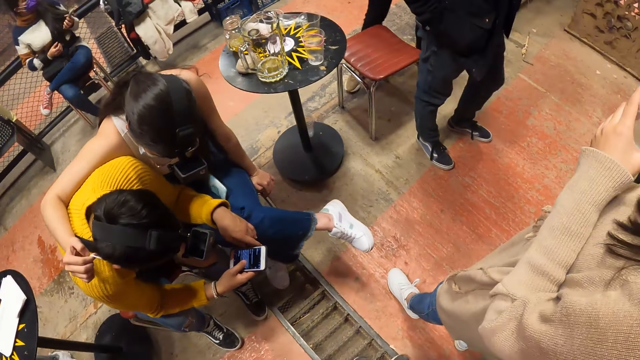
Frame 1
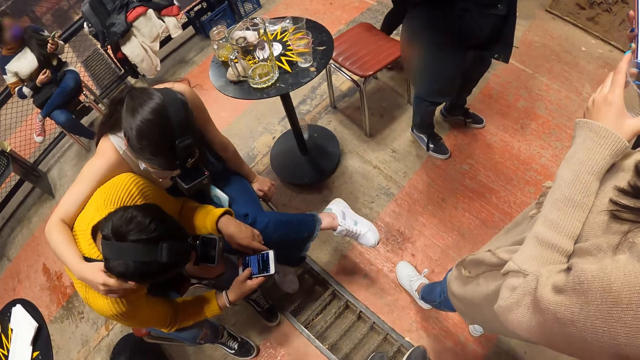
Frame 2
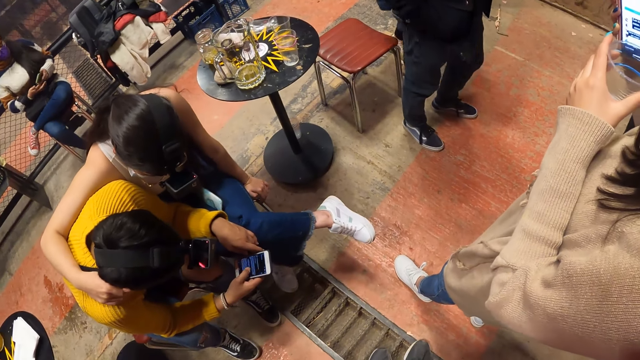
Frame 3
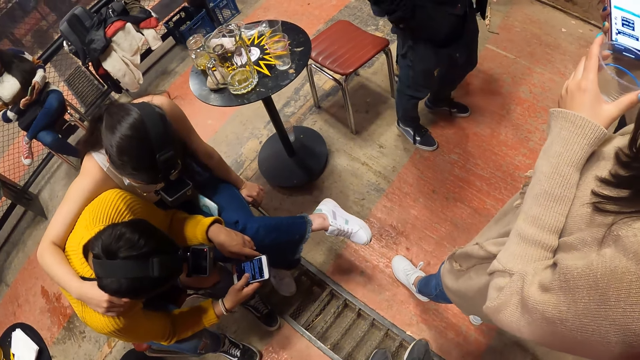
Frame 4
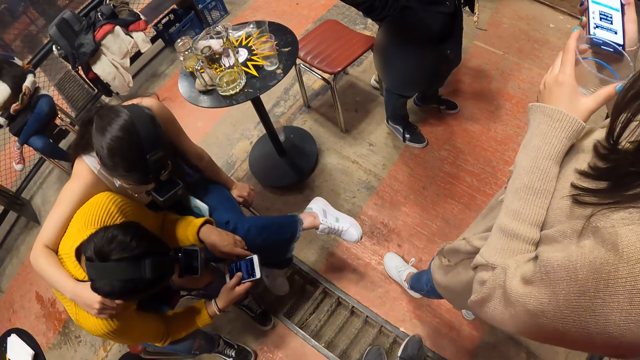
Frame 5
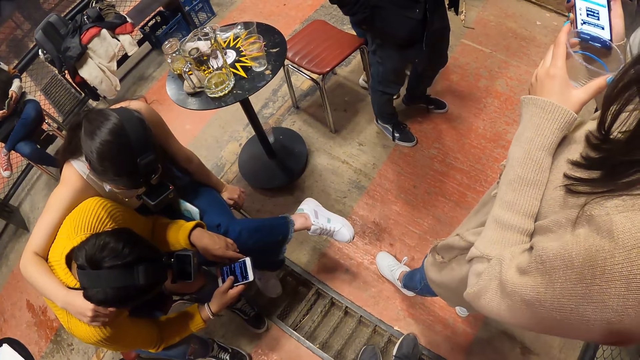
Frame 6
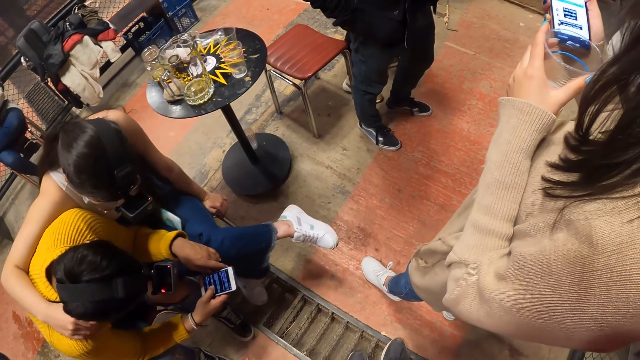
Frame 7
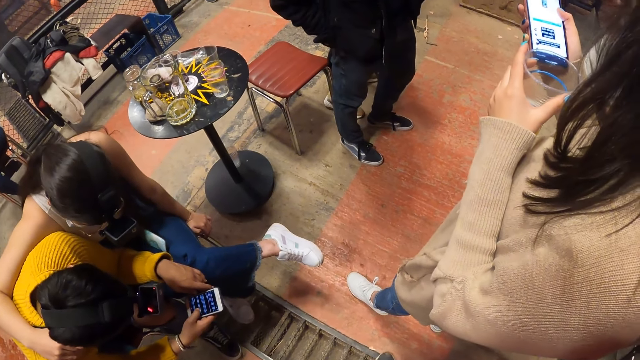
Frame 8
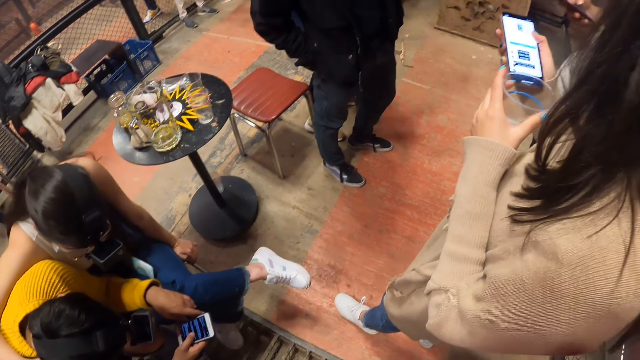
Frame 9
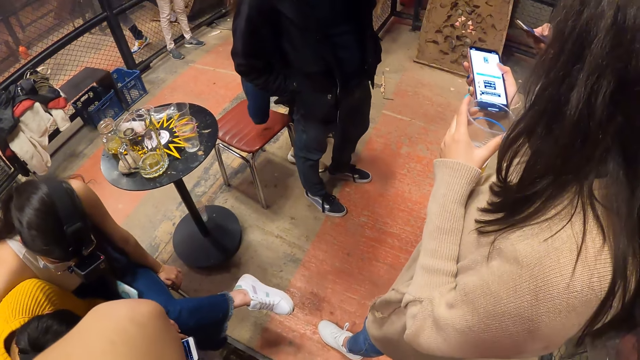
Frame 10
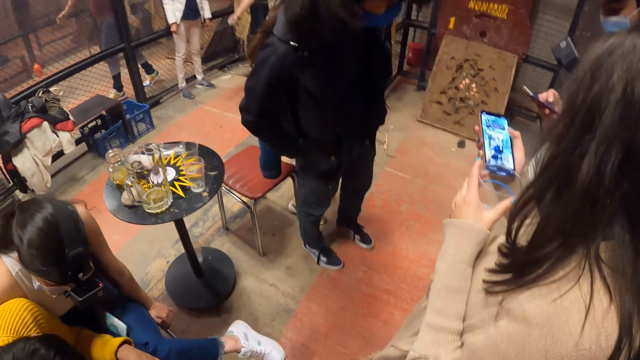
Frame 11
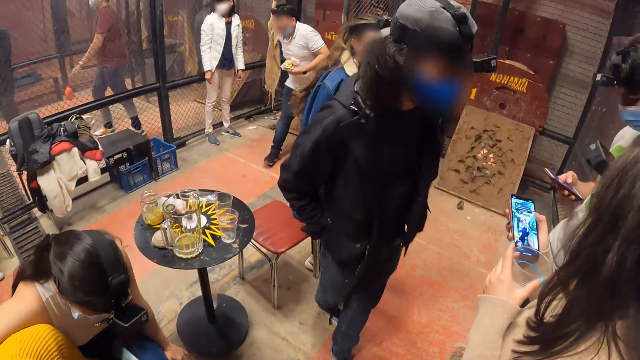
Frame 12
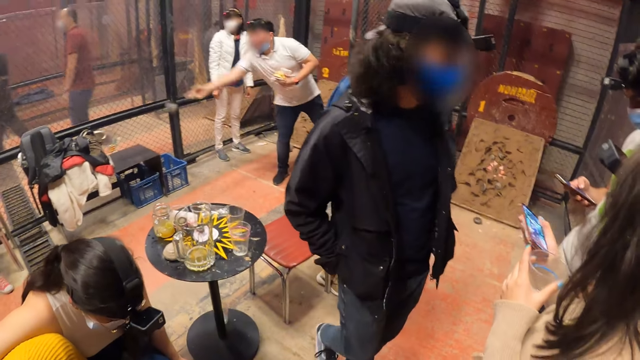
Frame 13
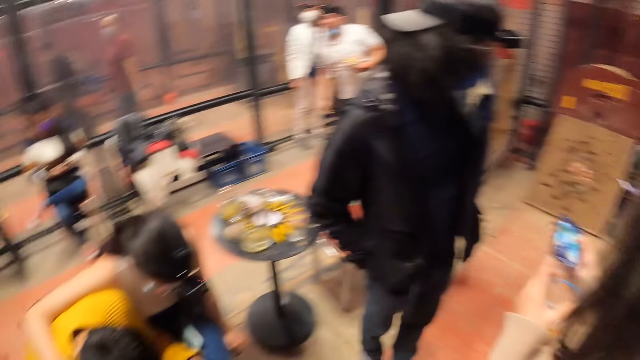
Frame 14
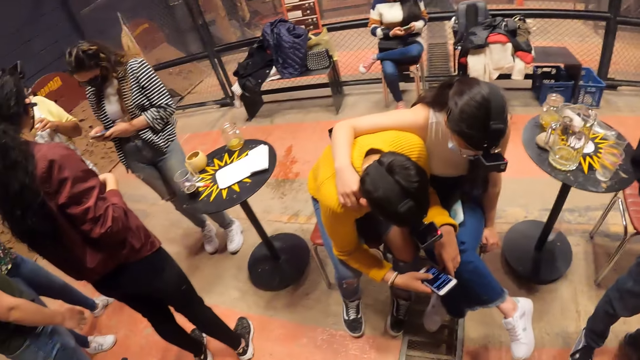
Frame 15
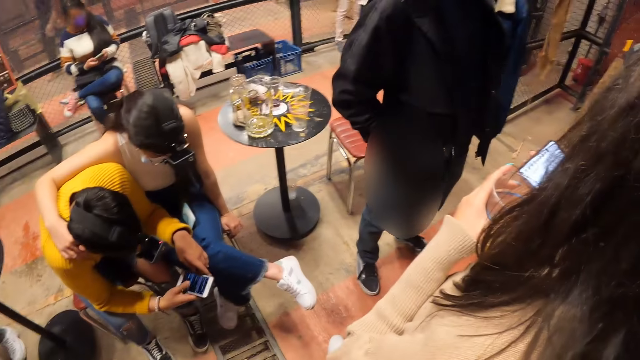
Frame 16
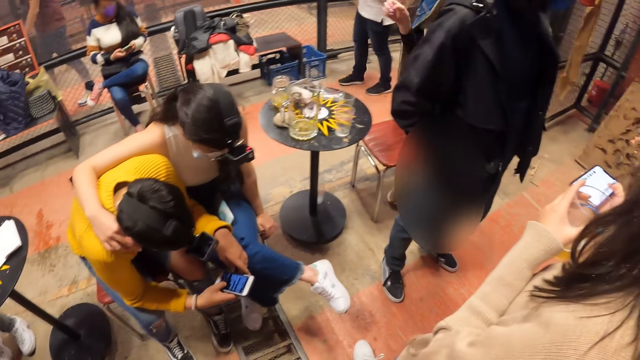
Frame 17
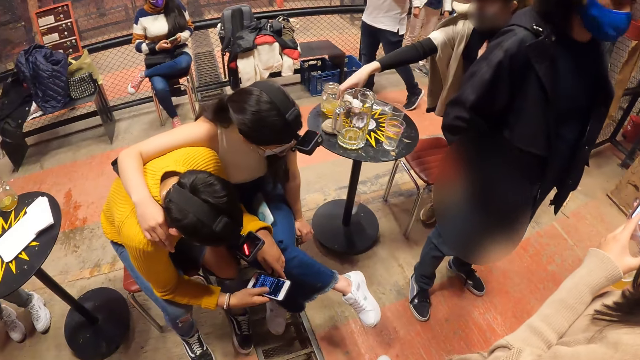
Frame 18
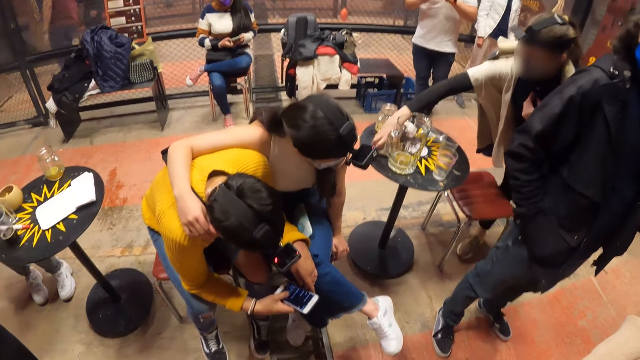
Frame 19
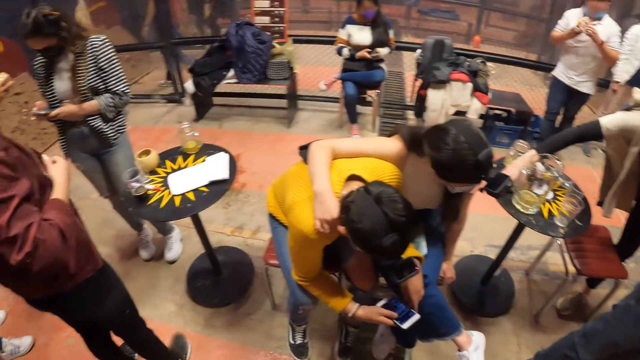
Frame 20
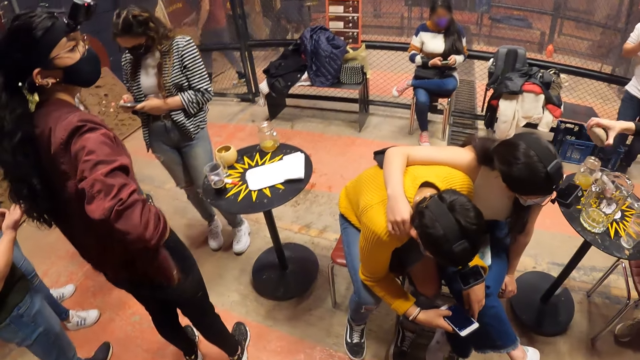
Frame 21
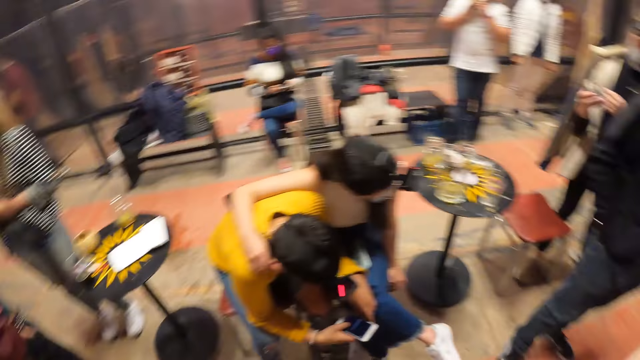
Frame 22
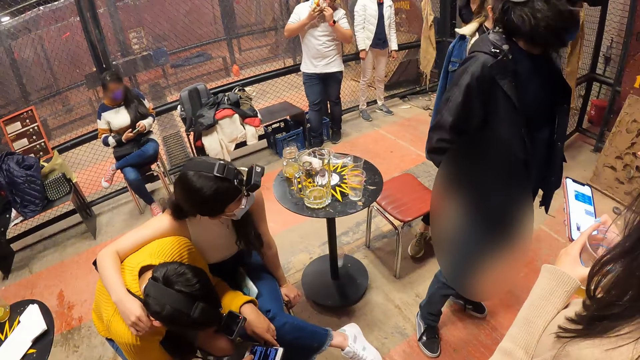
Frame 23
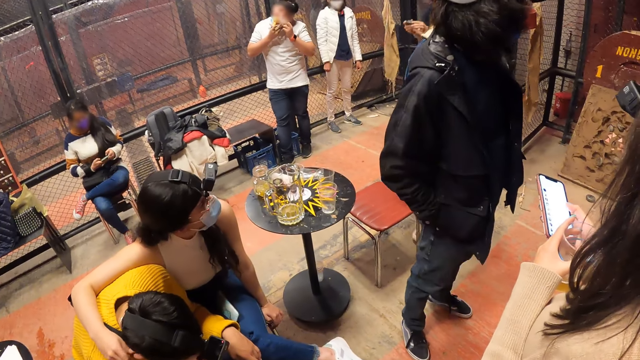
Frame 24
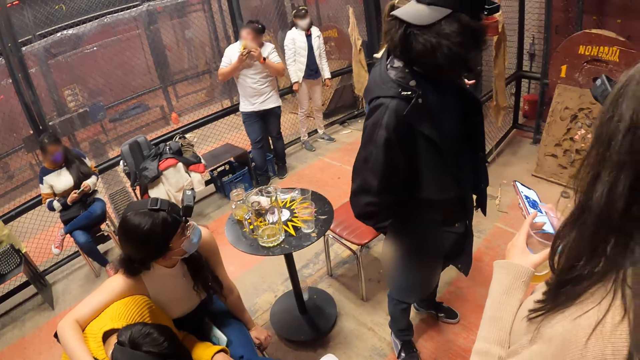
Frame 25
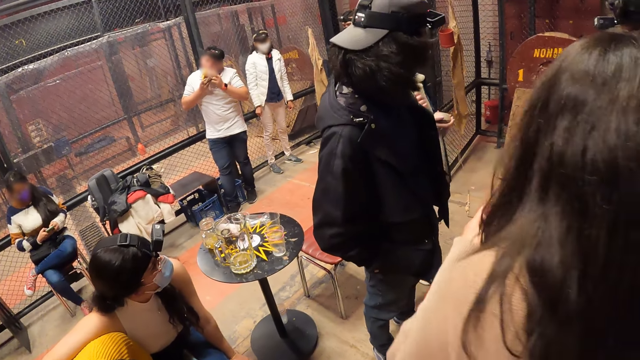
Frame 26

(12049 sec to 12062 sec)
The camera wearer looks at the shoes. He adjusts the camera on his head with his left hand. He looks around the room. The woman takes a stone from the table with her right hand.

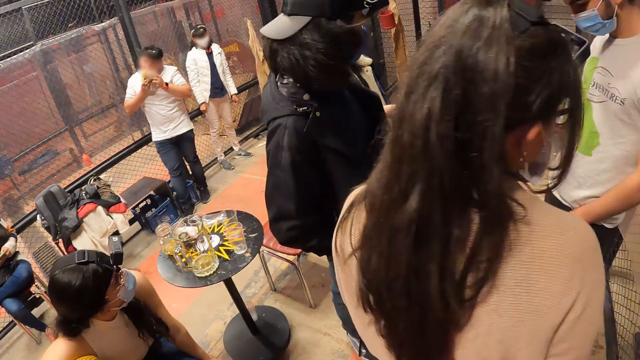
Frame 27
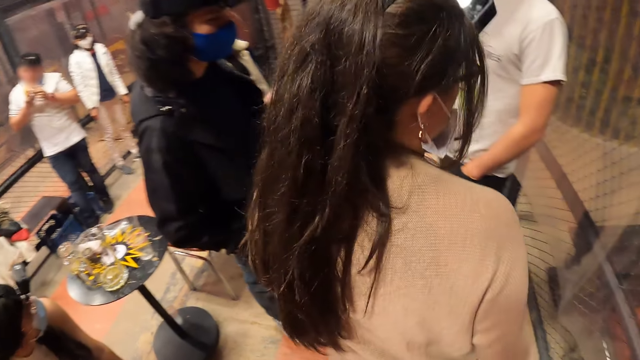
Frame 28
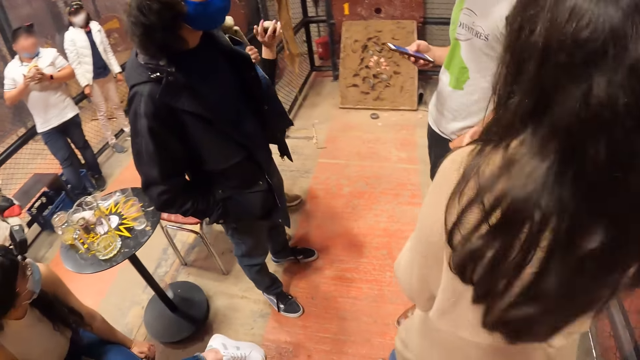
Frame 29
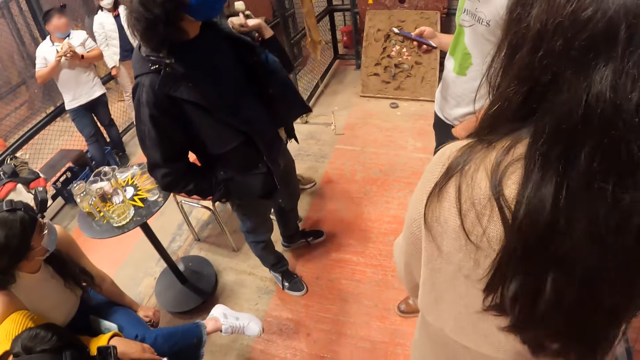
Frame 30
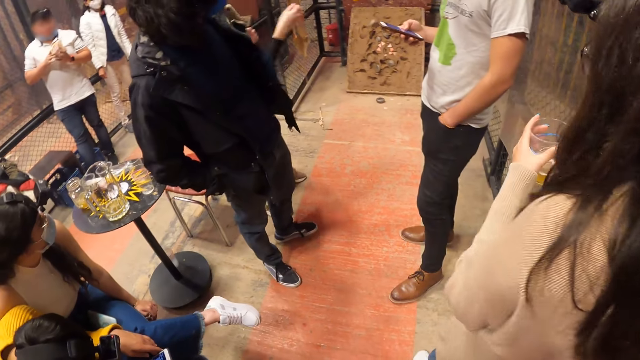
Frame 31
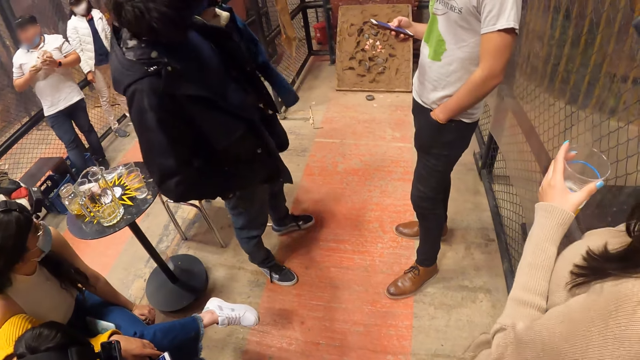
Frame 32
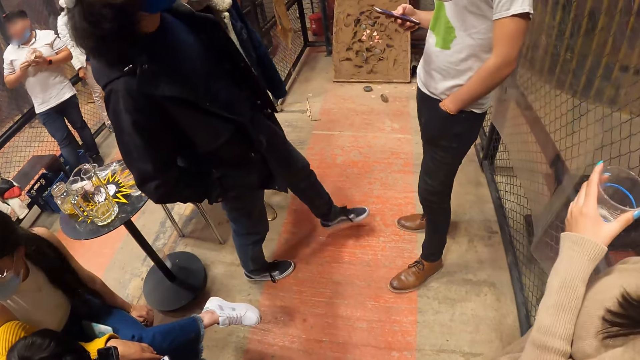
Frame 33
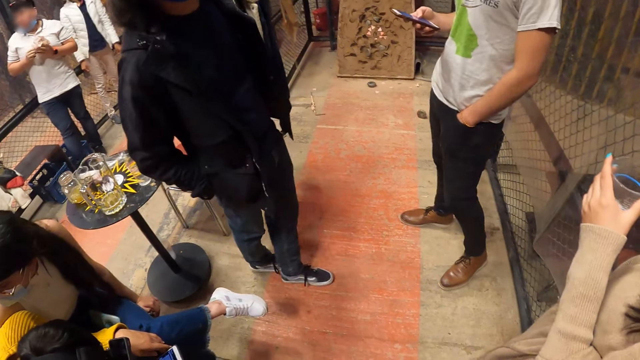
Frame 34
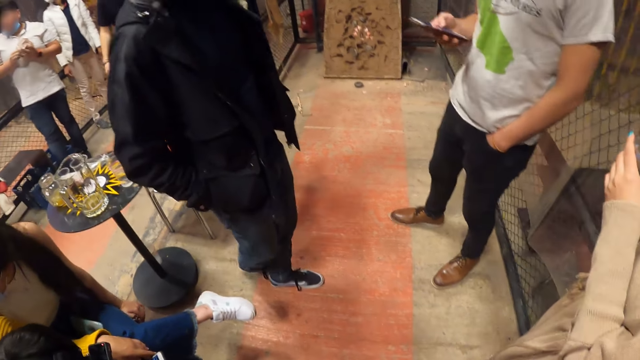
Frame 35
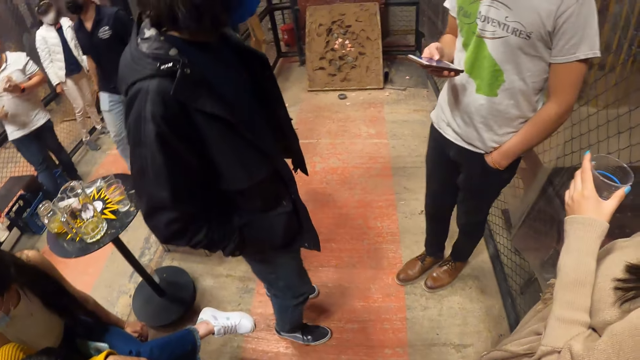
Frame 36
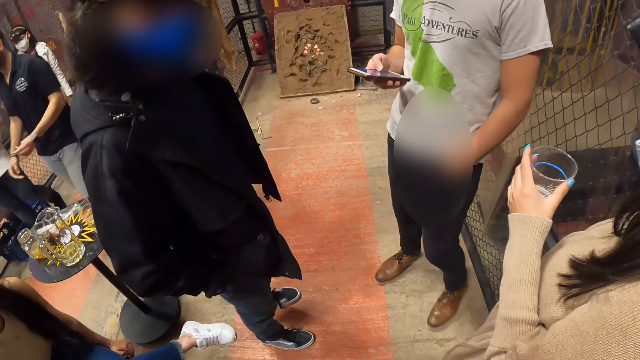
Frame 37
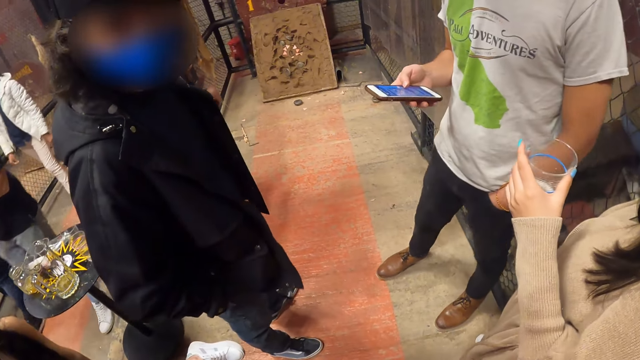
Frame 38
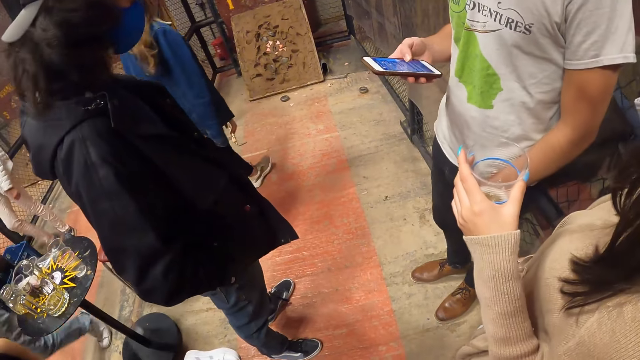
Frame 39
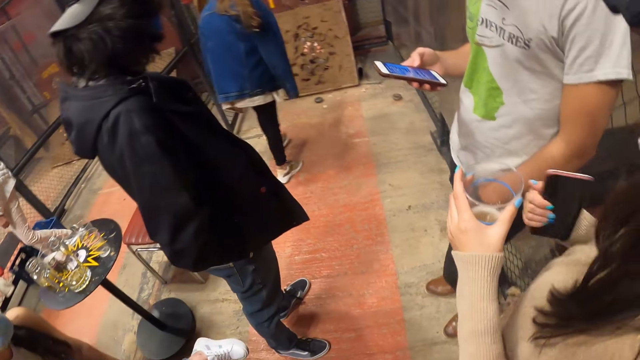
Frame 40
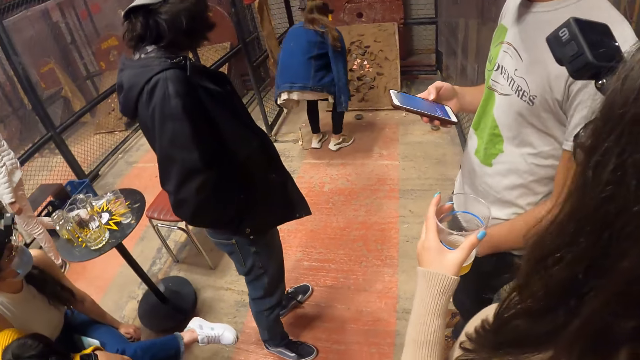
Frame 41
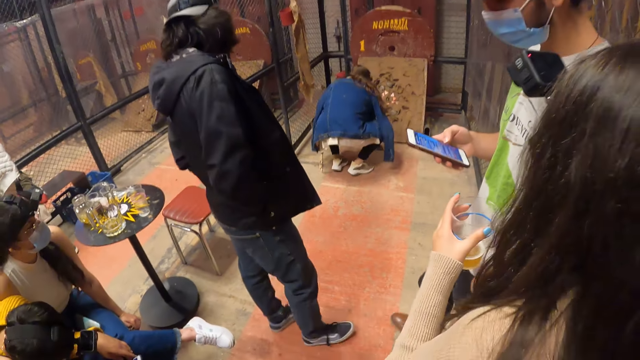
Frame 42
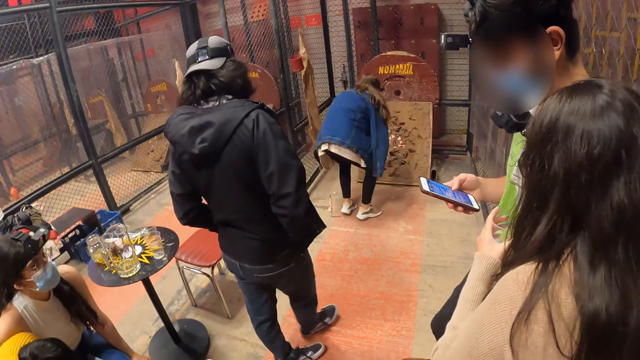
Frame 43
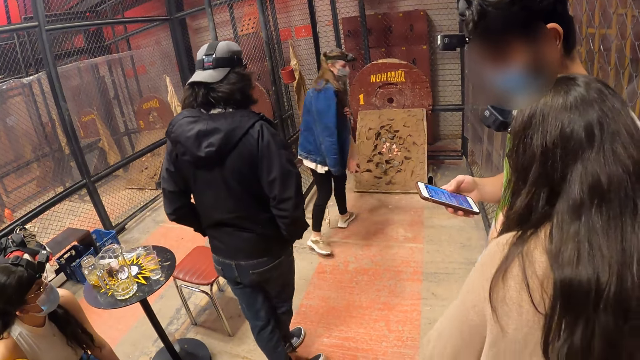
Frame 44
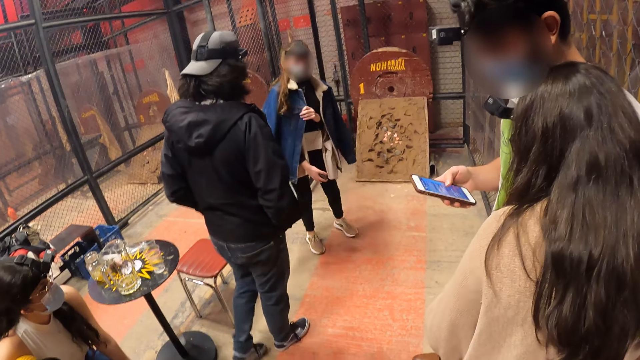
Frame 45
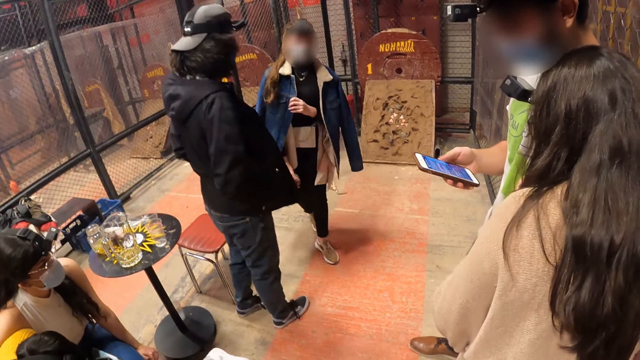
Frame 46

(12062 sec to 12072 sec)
The woman throws the stone against a brick board. The camera wearer looks at the floor. The woman takes the stone from the floor with her right hand.
